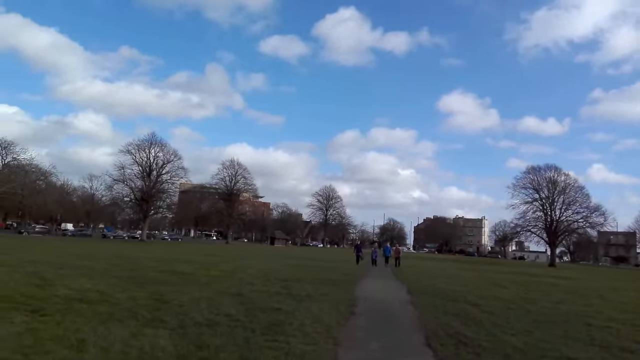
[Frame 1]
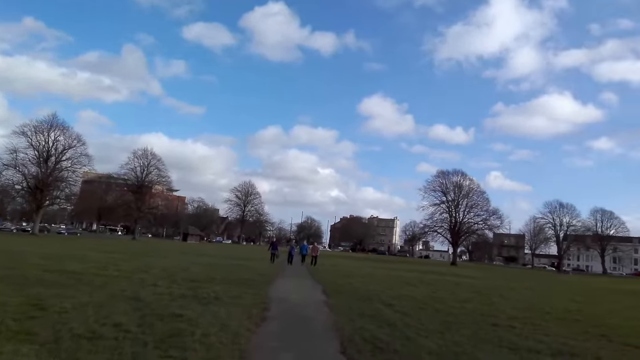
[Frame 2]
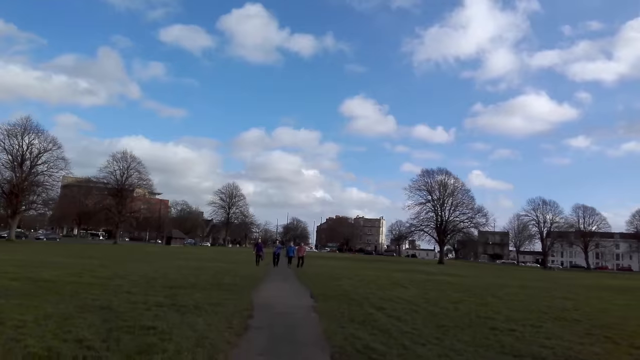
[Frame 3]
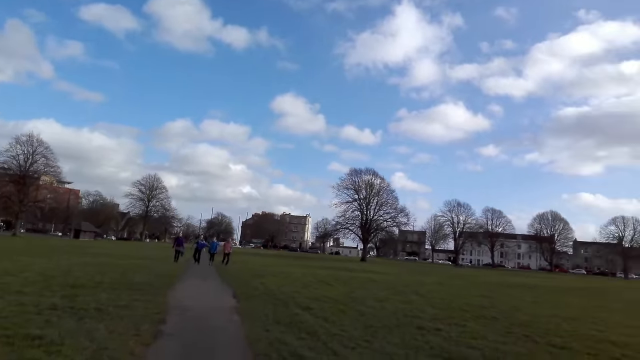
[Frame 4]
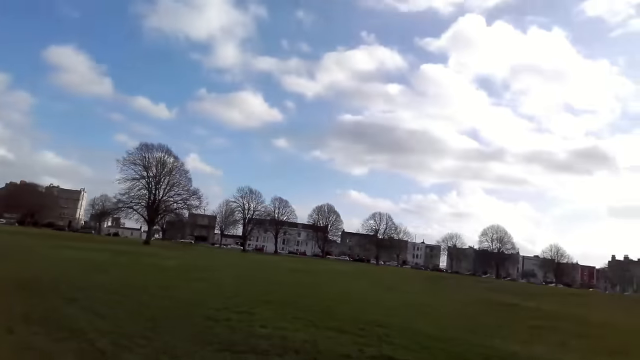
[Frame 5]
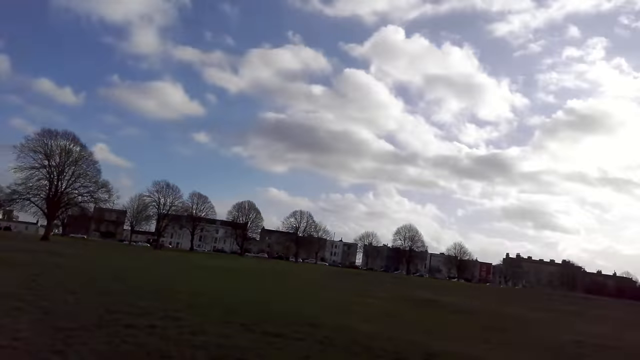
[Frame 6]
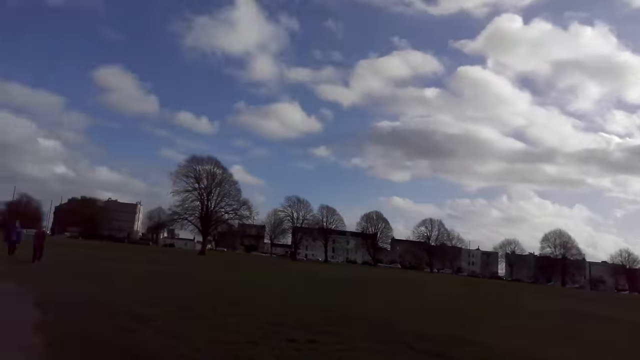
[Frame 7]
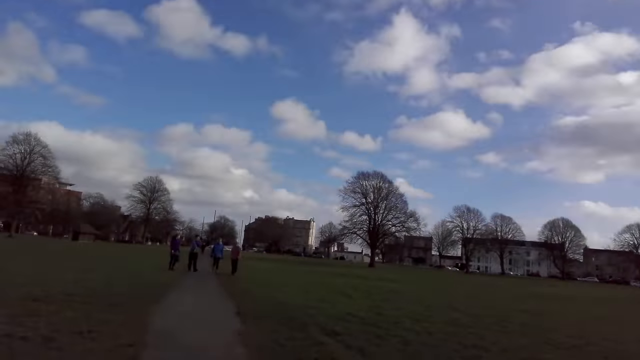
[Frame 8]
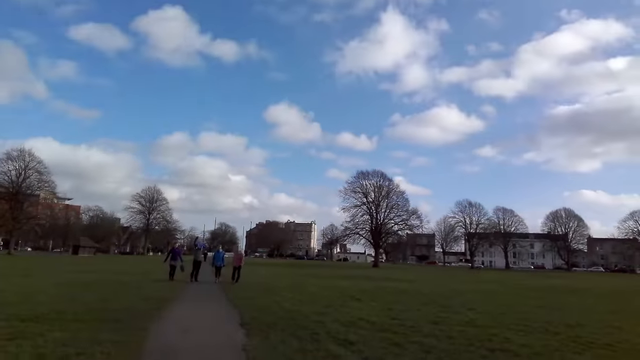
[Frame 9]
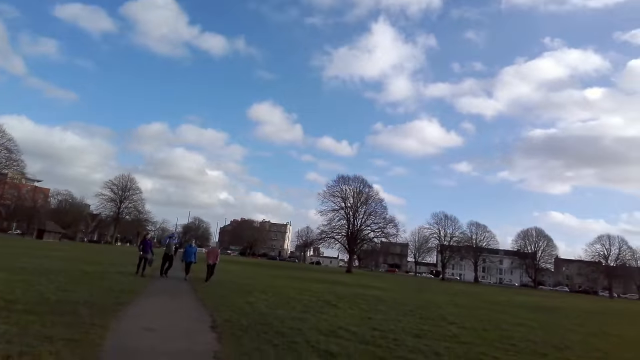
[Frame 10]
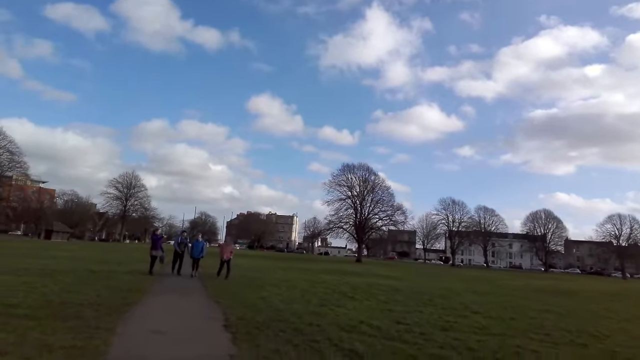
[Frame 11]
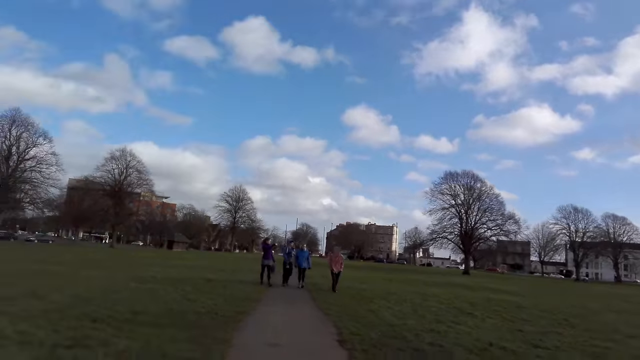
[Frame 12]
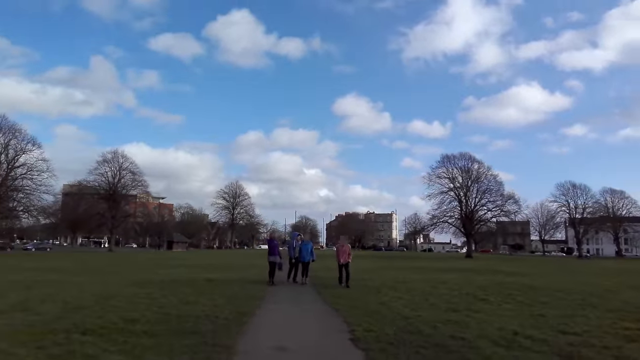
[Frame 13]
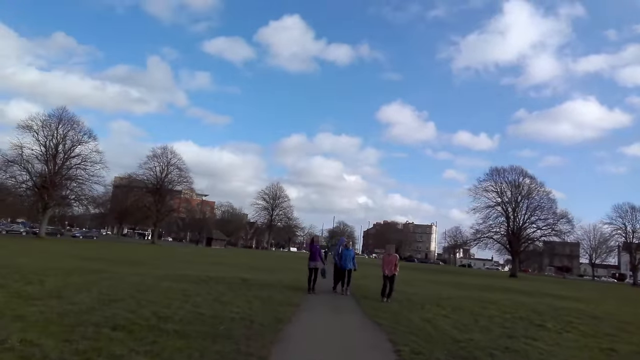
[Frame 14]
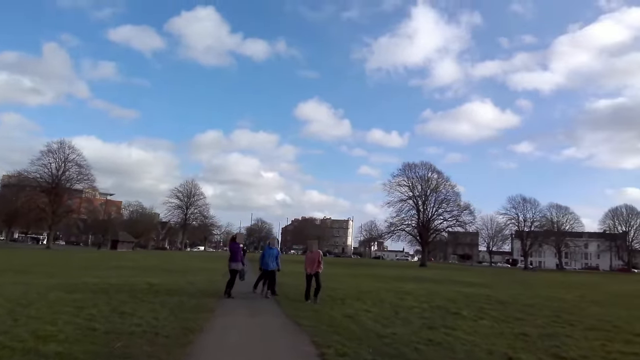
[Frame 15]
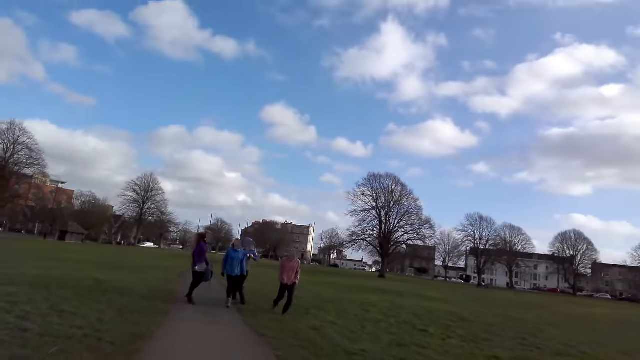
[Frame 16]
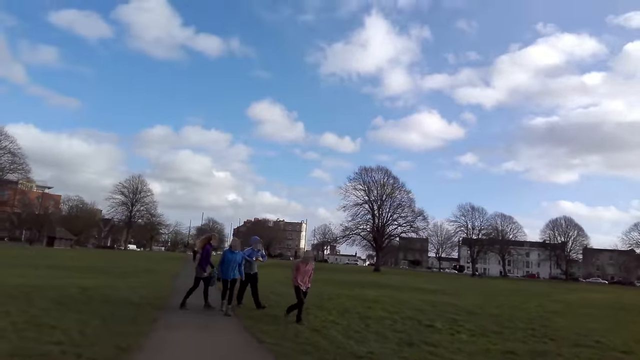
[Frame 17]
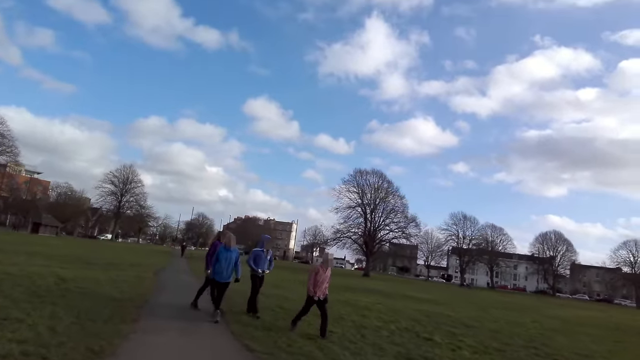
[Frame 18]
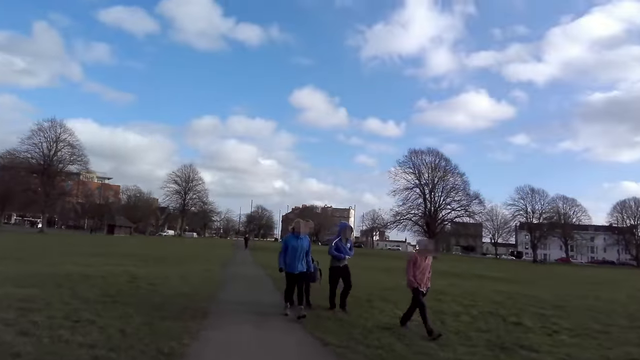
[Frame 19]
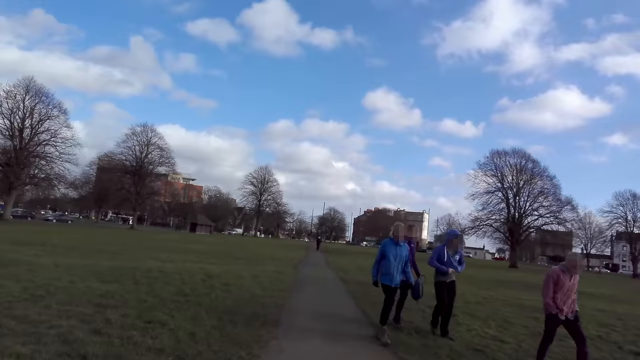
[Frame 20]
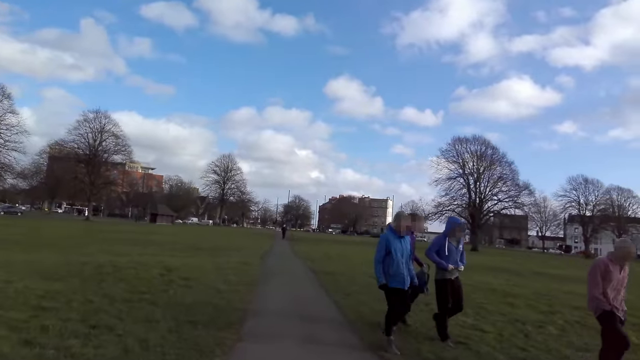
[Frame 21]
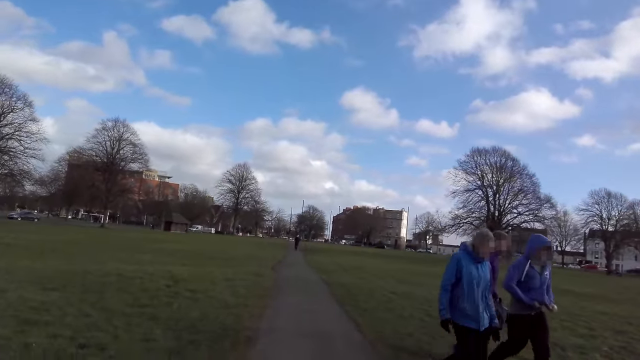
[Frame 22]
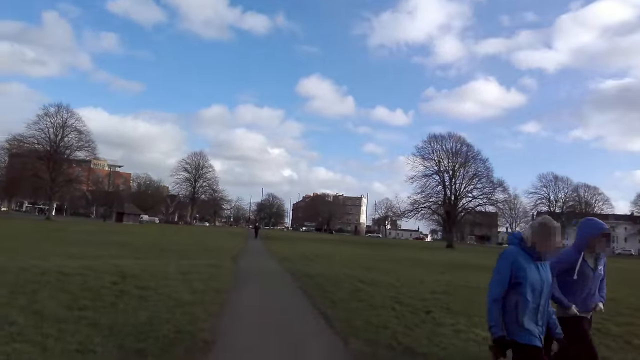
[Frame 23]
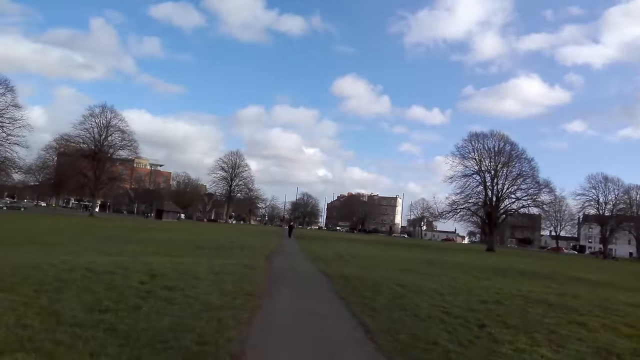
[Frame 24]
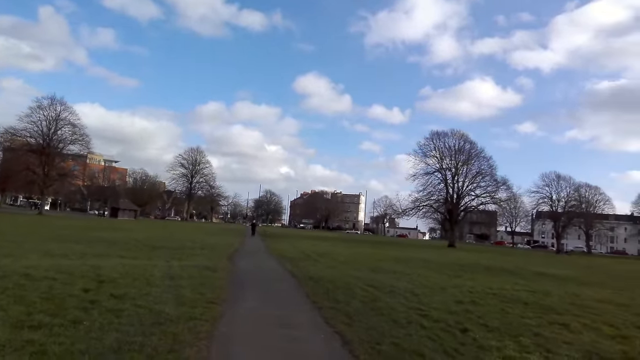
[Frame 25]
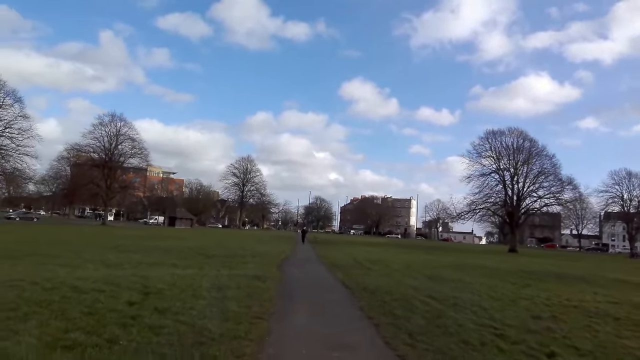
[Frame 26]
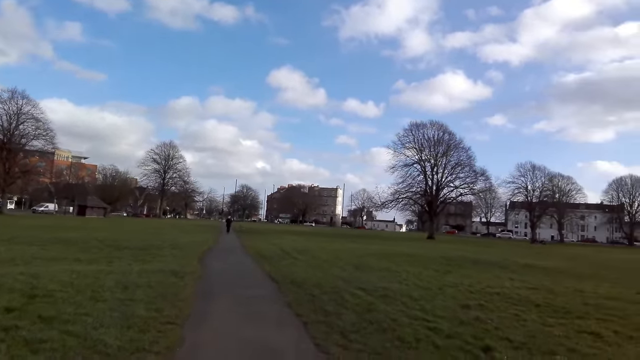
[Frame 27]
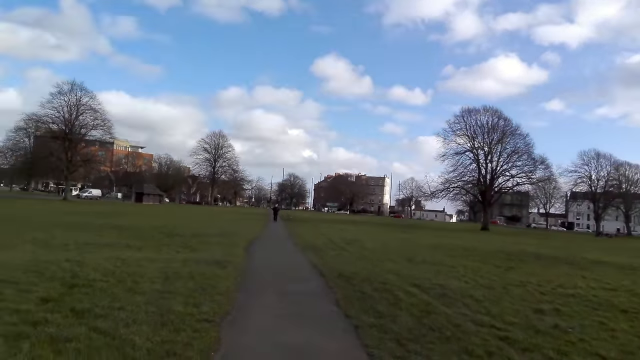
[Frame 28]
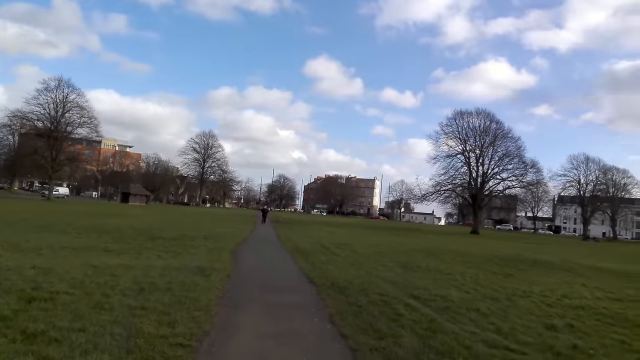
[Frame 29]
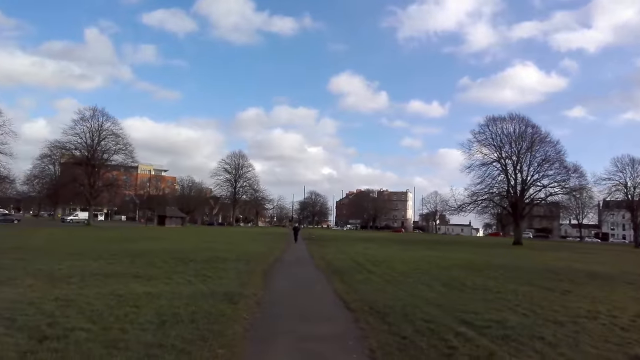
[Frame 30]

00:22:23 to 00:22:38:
A man walks past the camera wearer. Another man and a woman walk past the camera wearer.

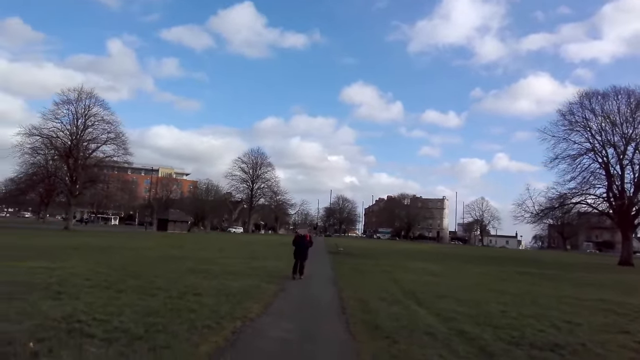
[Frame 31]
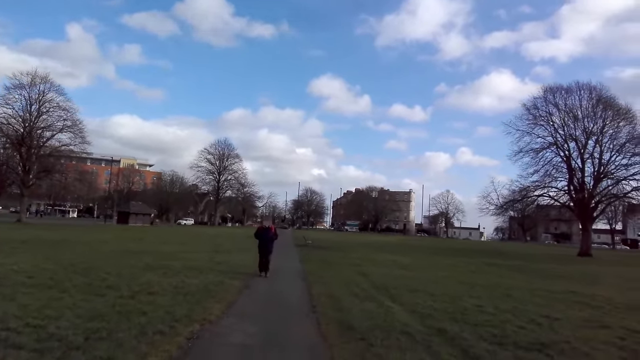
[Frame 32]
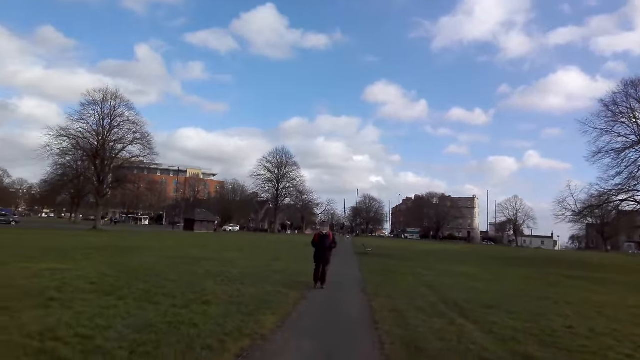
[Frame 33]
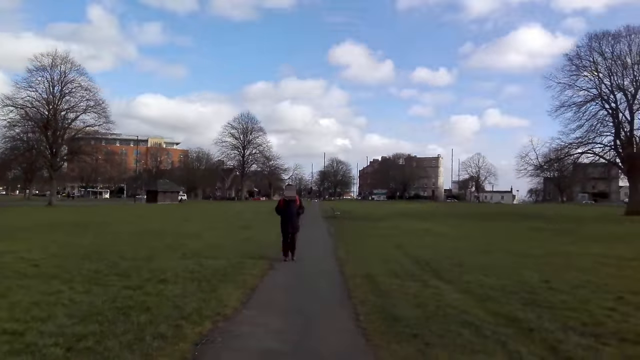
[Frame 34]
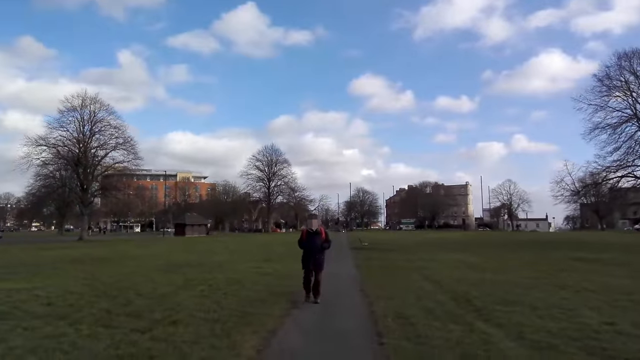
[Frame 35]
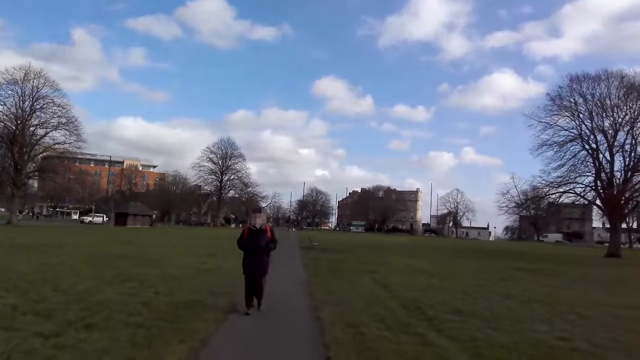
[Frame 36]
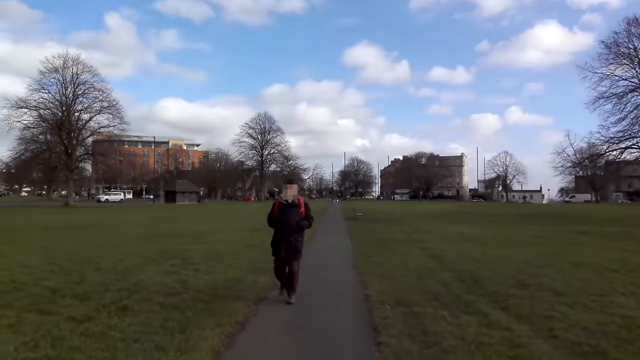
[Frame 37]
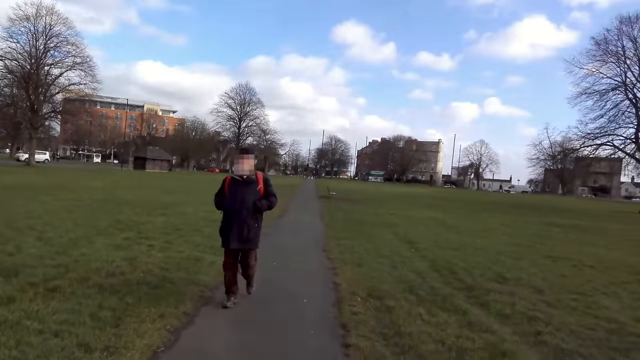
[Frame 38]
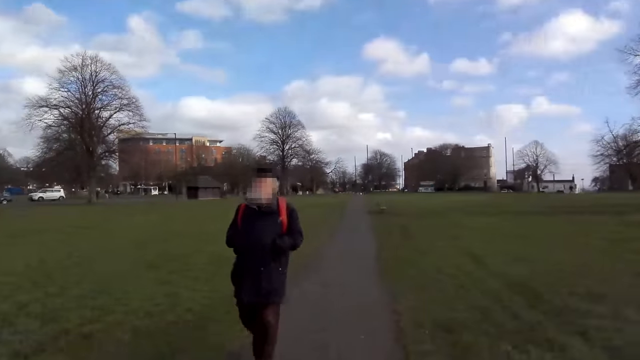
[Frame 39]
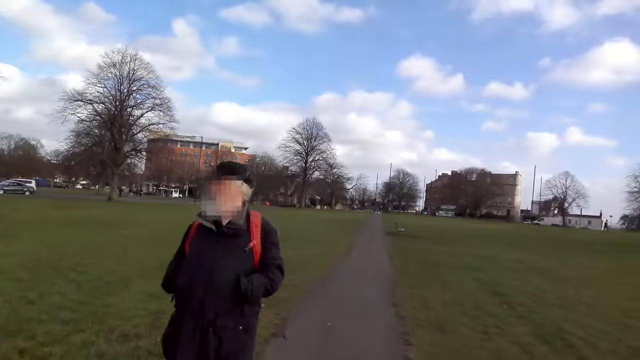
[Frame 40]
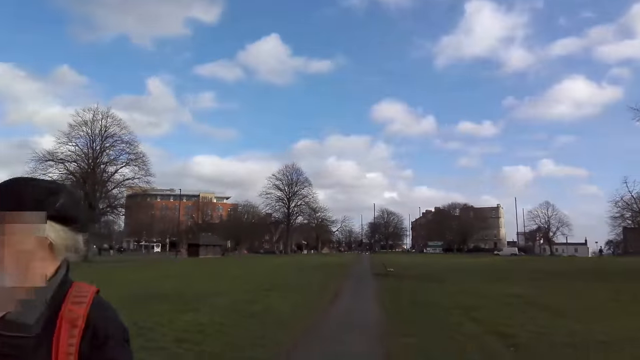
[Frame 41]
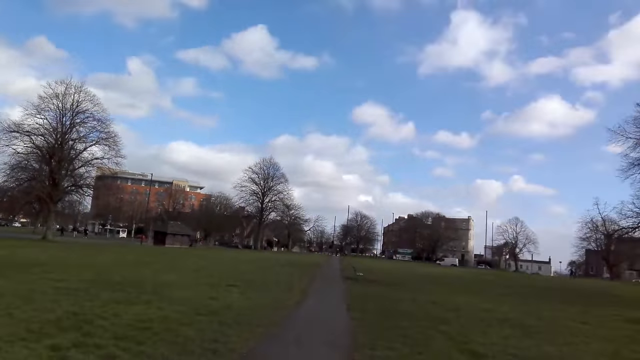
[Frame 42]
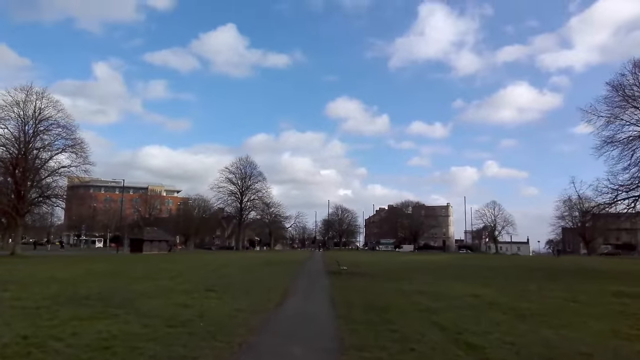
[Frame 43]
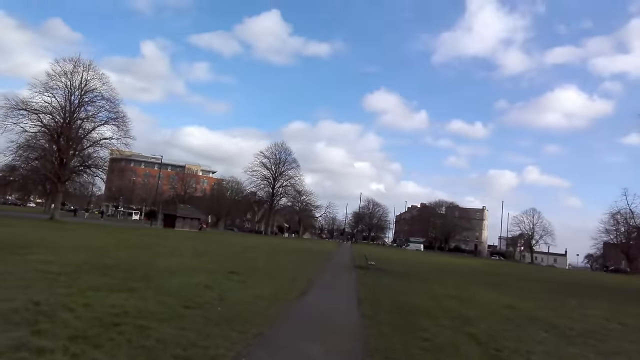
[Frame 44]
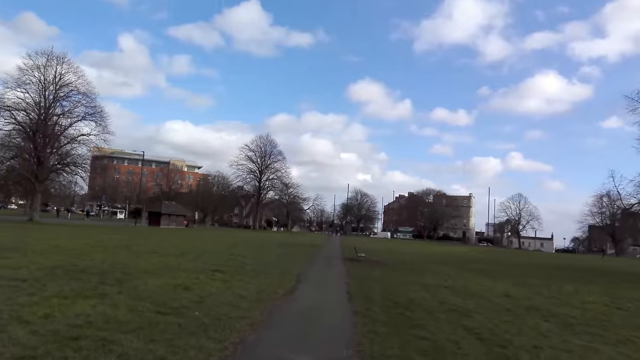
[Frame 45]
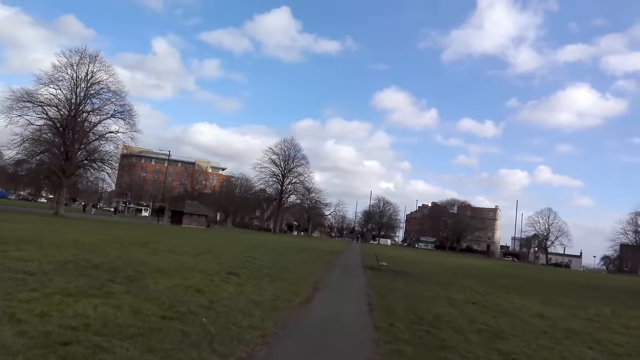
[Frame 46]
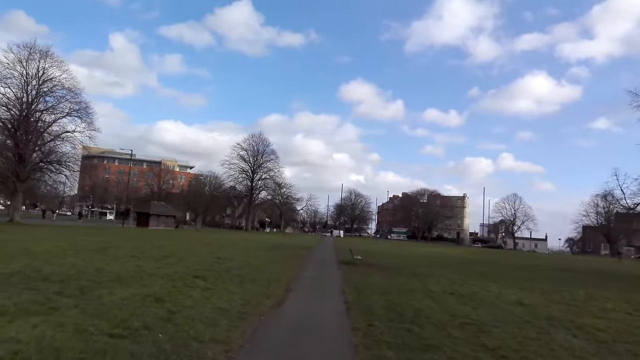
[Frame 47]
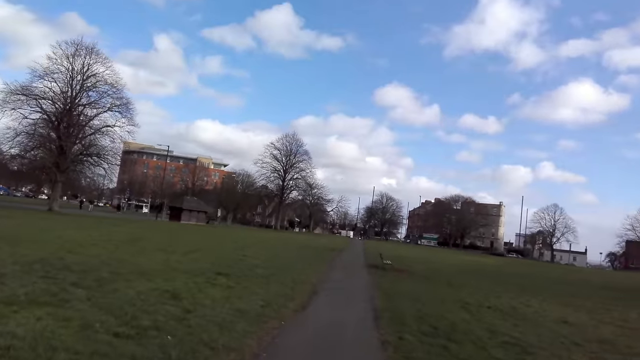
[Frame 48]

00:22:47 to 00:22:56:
The camera wearer jogs past a woman.
